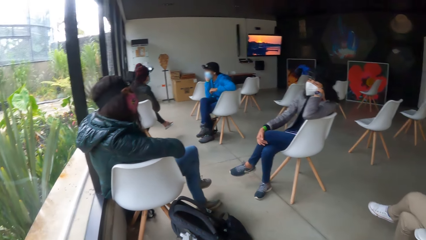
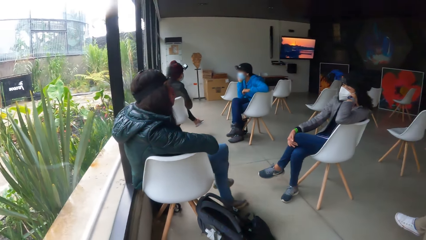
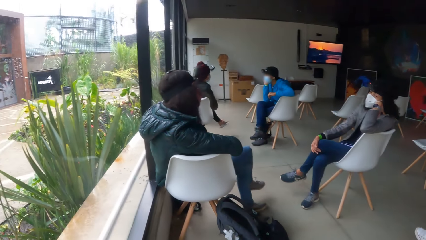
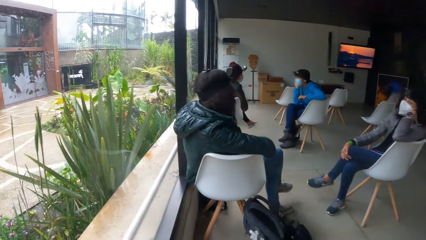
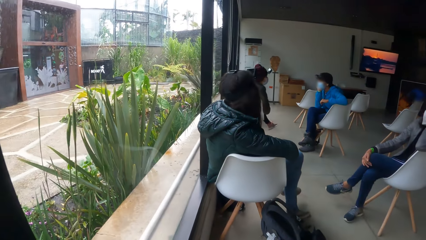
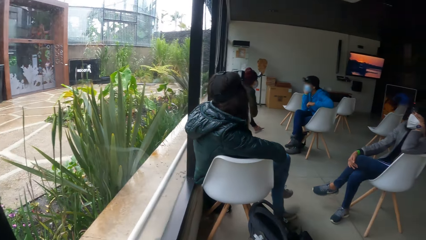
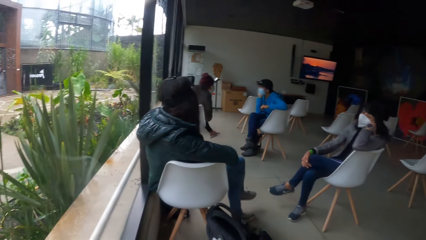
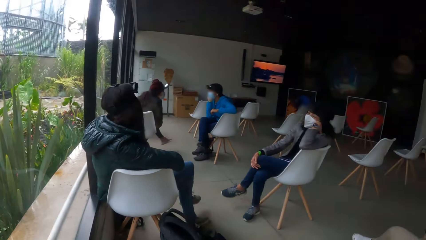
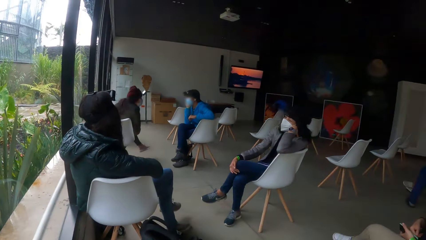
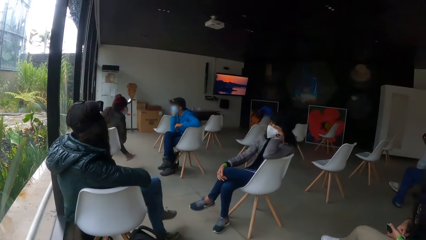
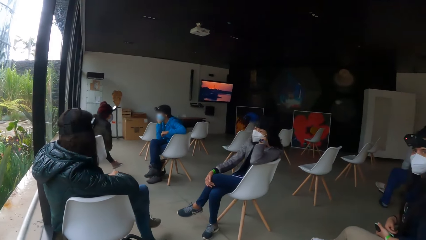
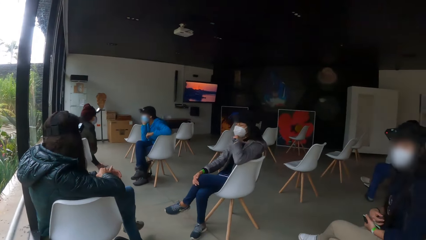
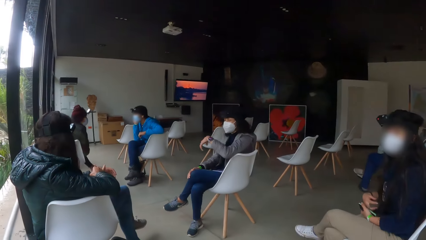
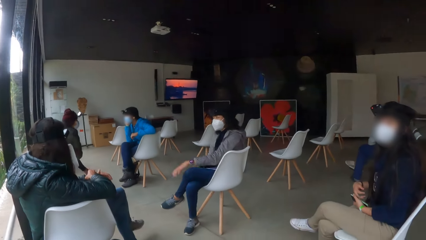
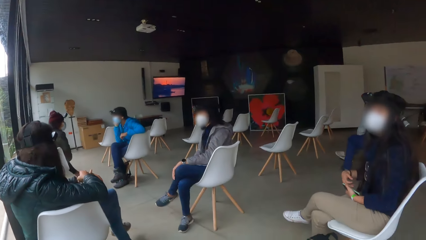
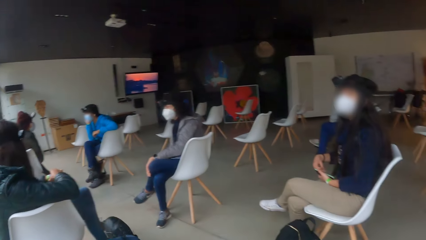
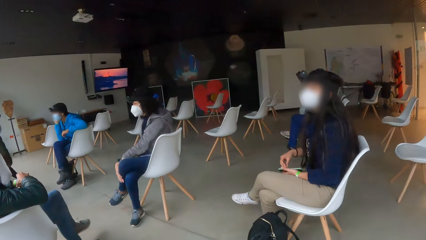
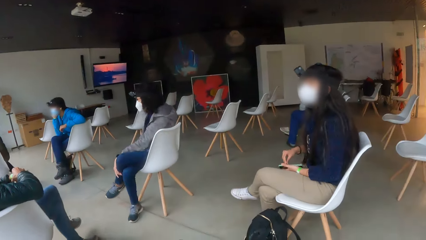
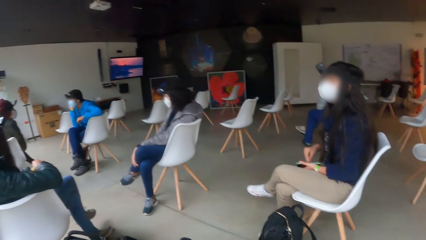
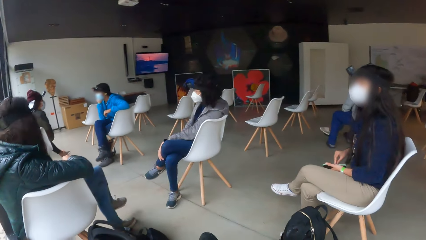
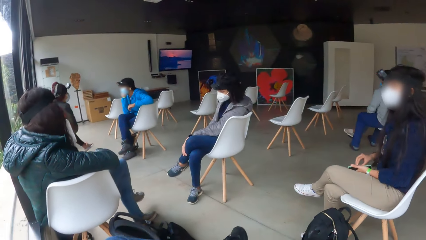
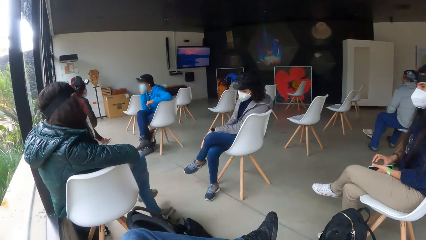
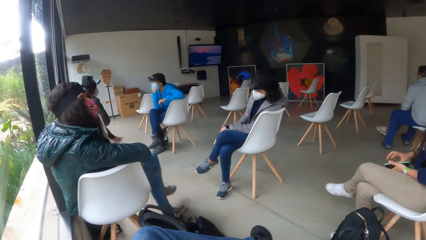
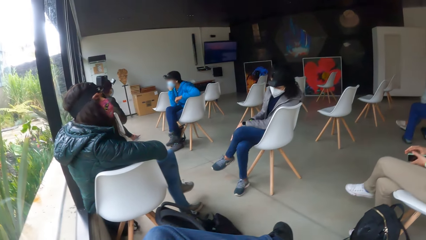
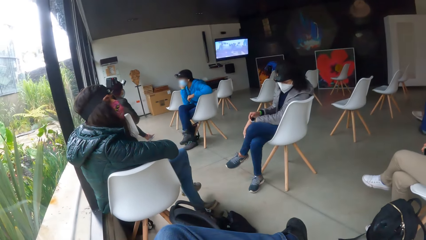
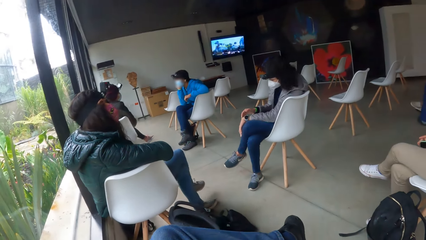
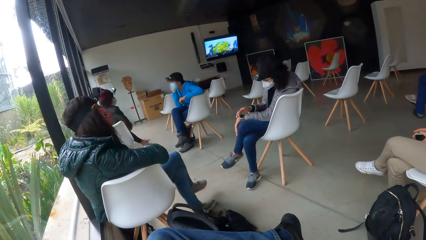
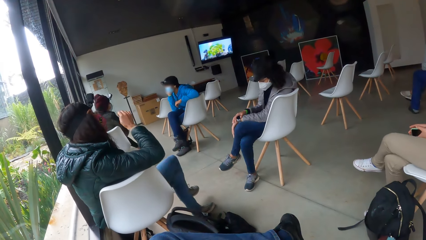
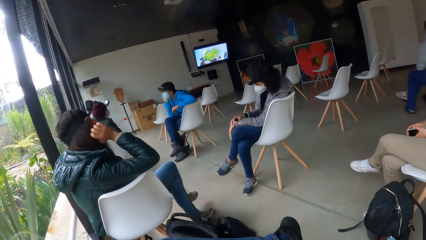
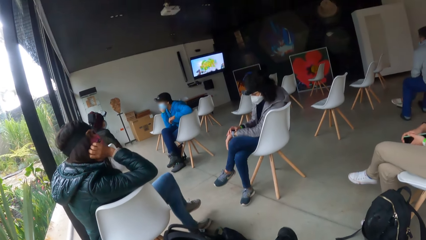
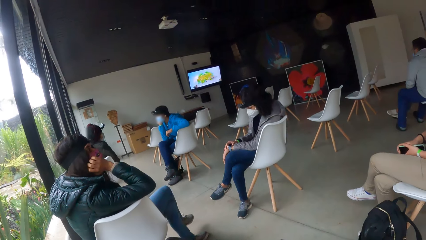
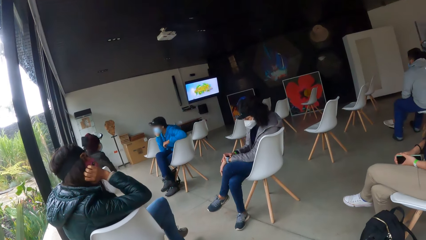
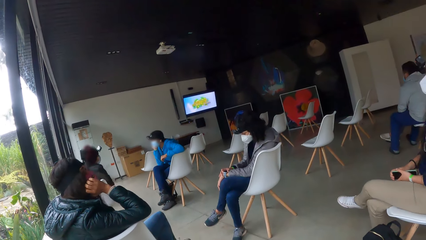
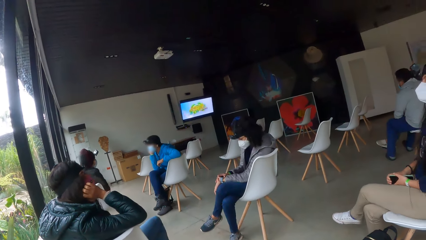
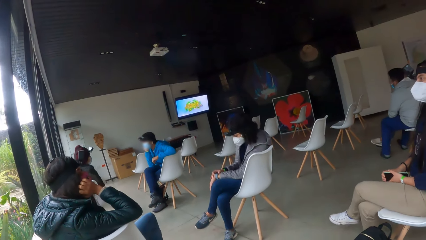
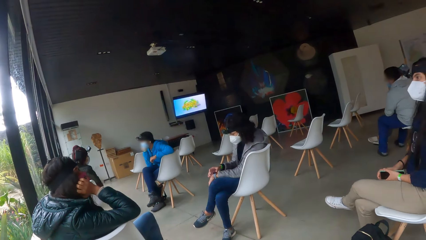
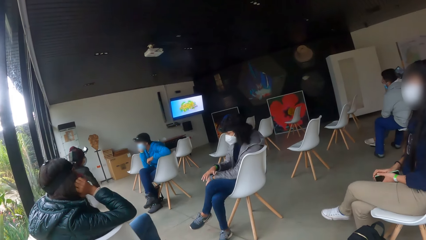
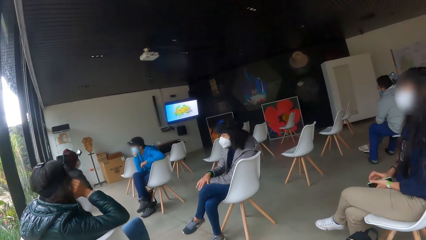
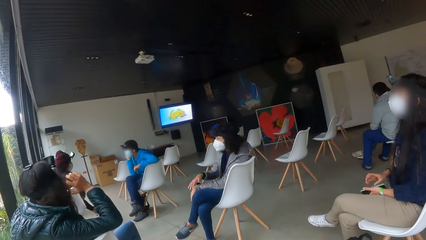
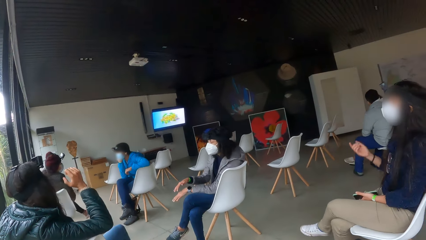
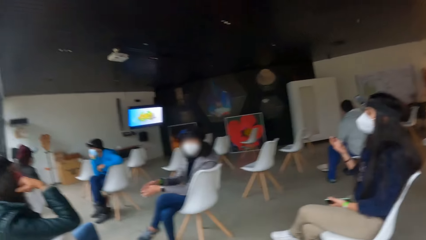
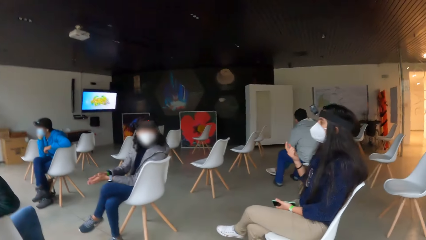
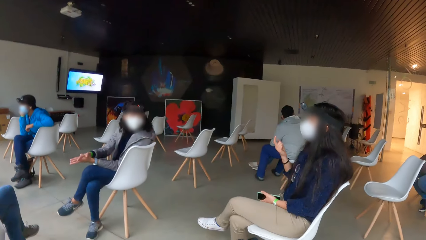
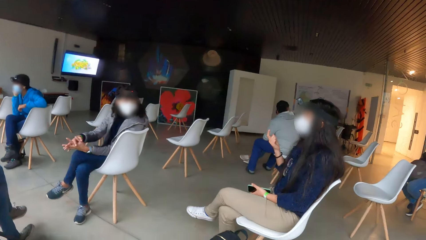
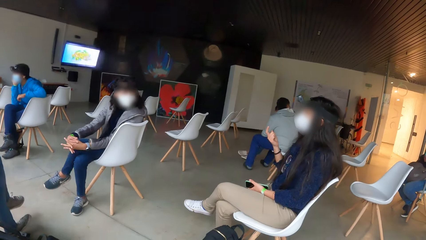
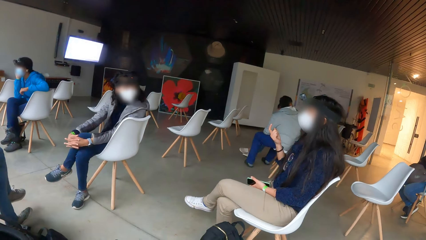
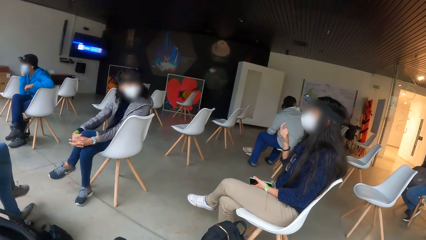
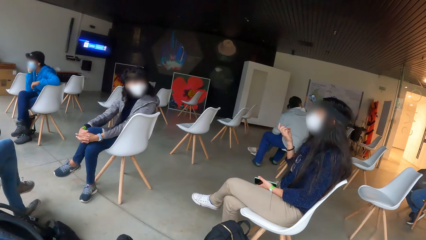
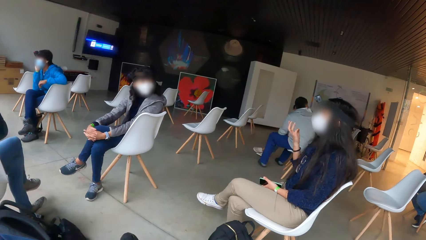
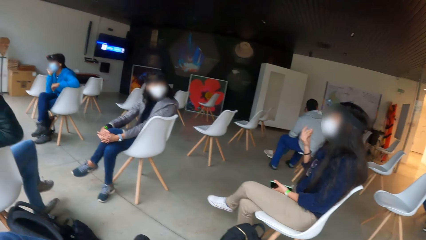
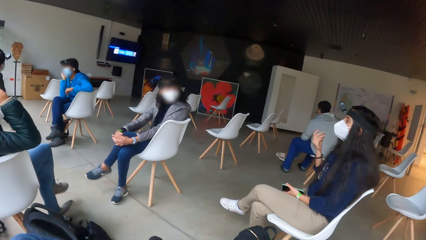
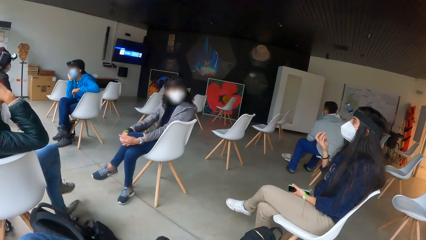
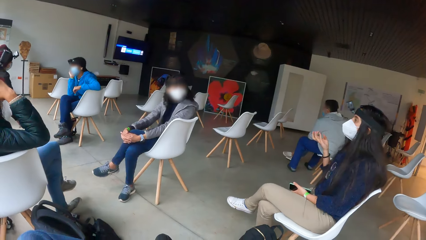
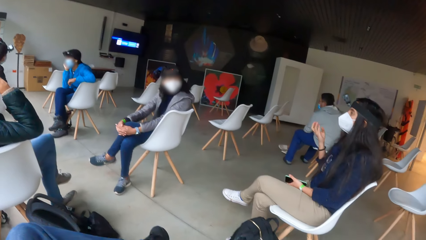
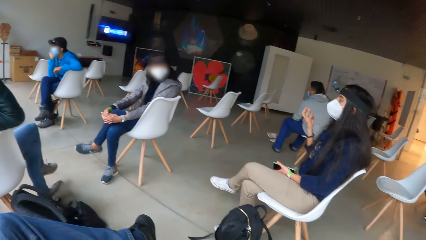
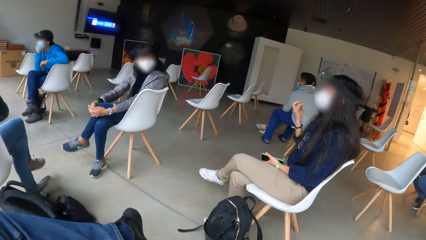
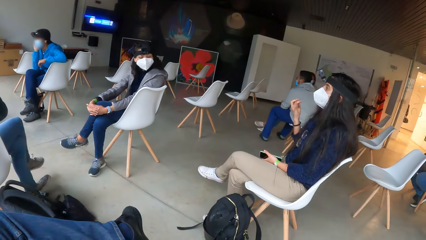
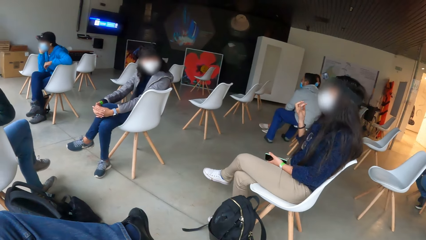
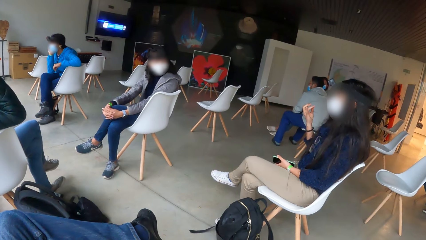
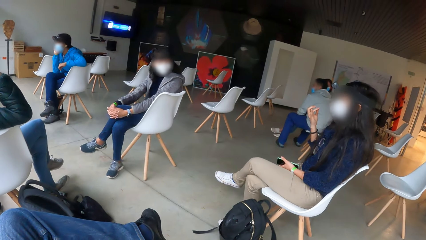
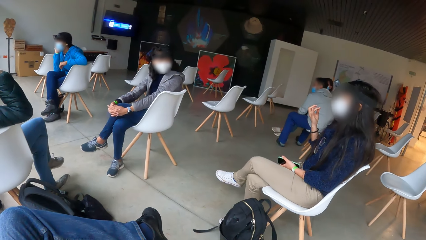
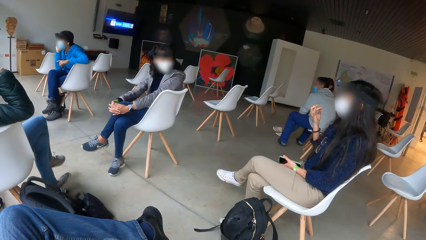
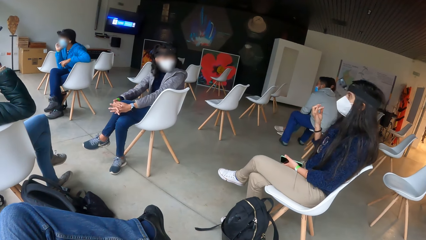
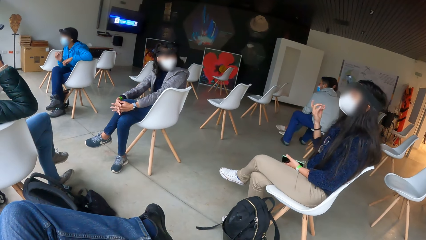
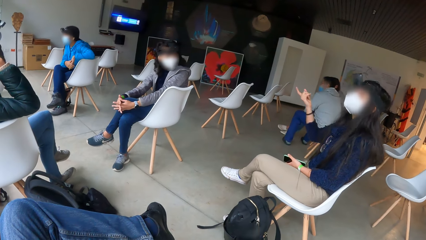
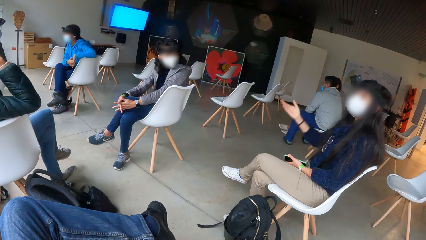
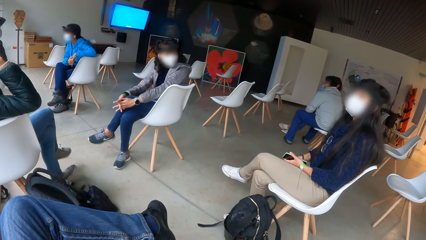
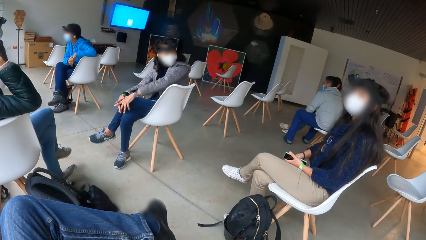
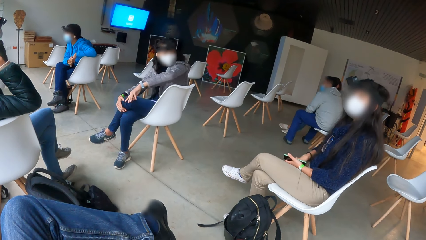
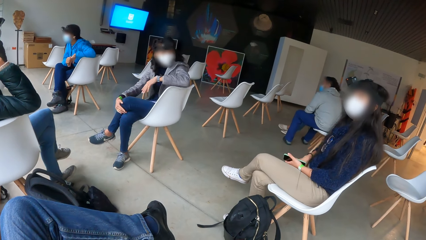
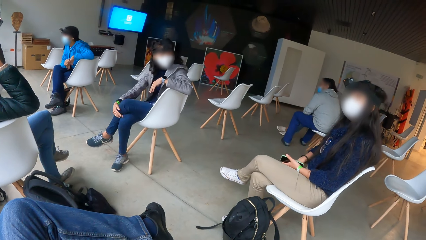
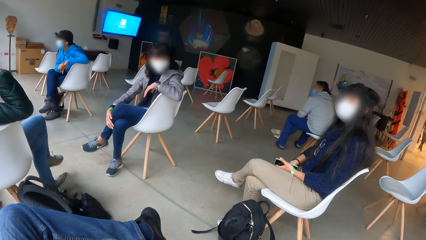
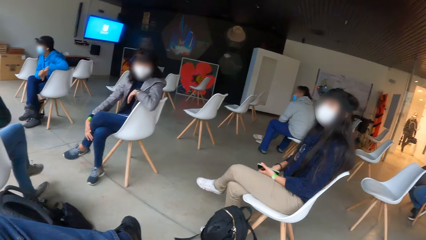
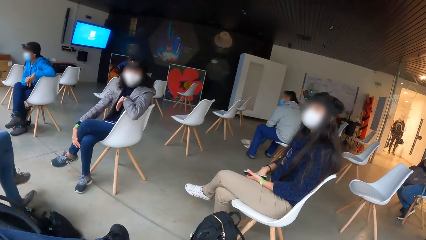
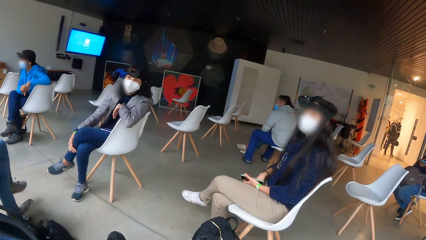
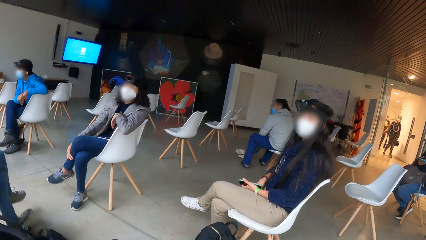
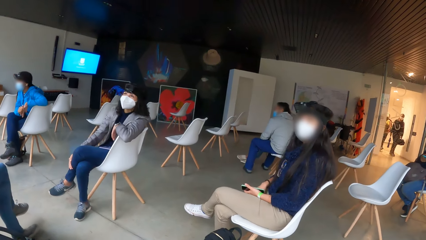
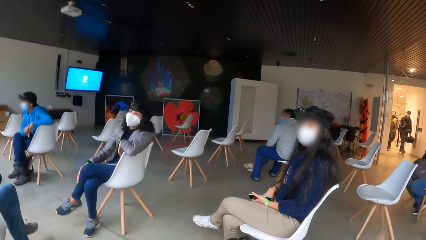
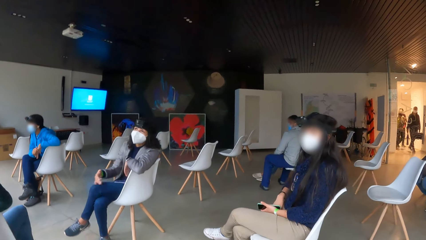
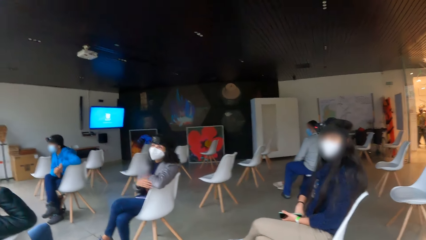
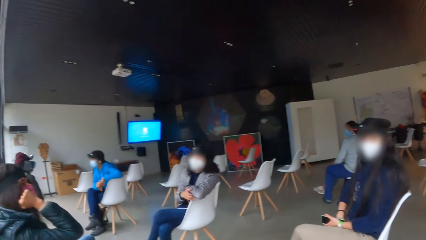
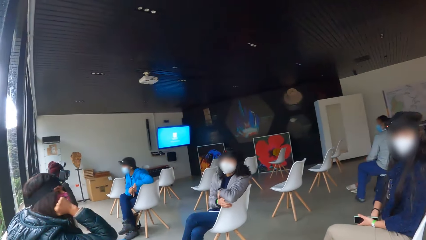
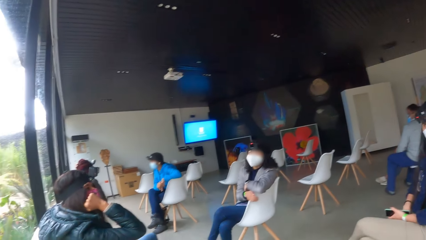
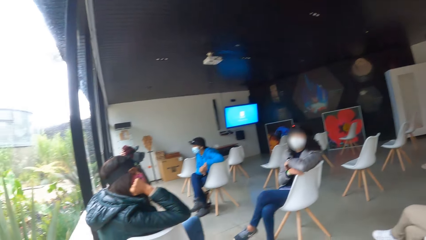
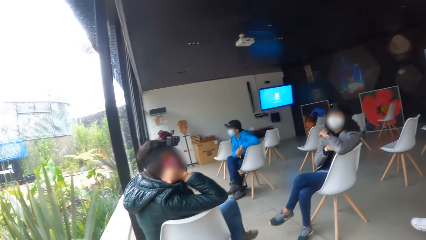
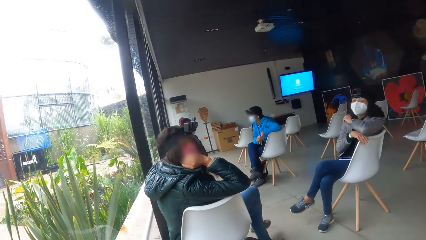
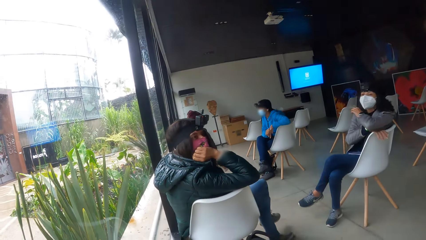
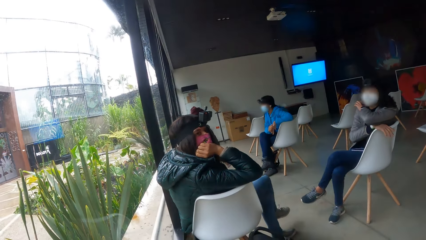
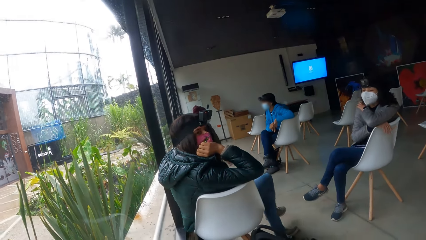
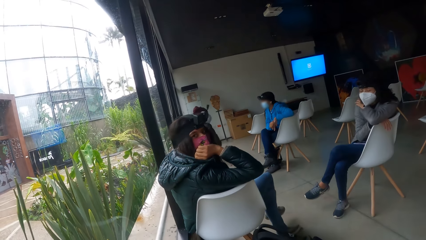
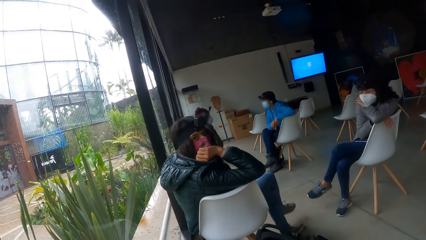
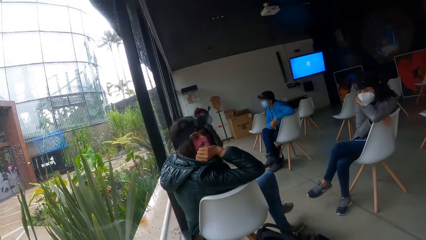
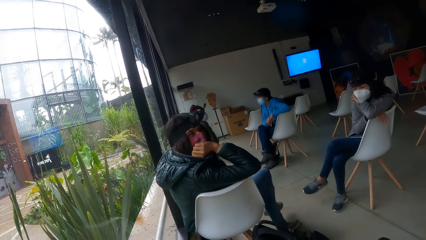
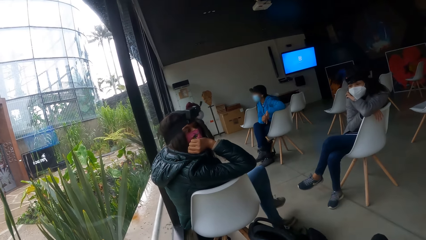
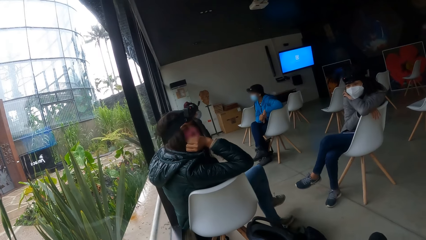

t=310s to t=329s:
The camera wearer stares around the building. A woman touches the phone in her left hand with her right hand. Another woman puts her left hand on her left knee. The second woman touches a wristwatch on her left hand with her right hand. A third woman puts her right hand on her face. The first woman makes a gesture to the second woman with her right hand. The second woman rests both hands on her left knee. The second woman puts her left elbow on a seat.
